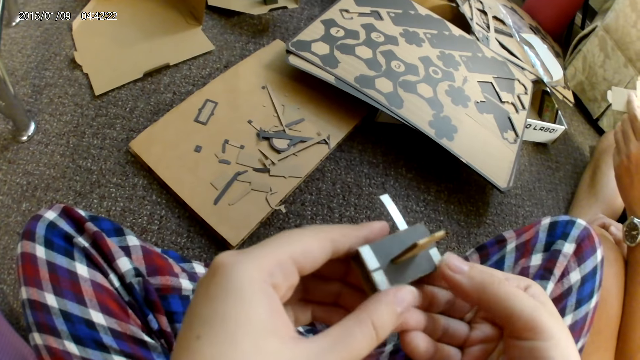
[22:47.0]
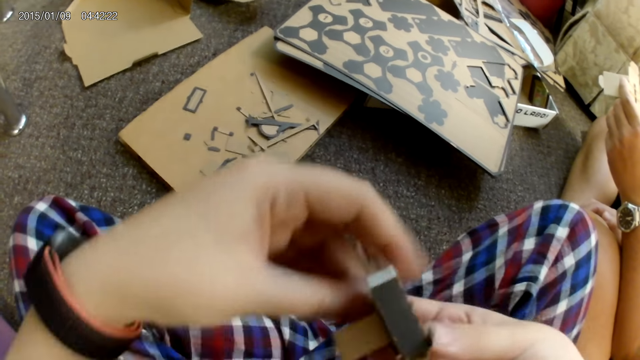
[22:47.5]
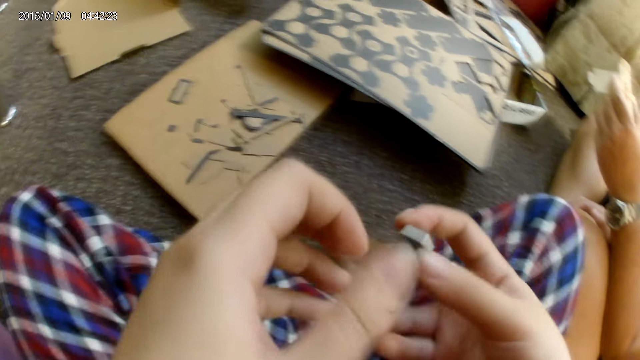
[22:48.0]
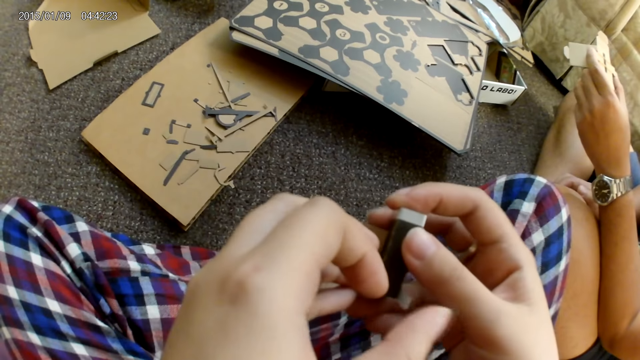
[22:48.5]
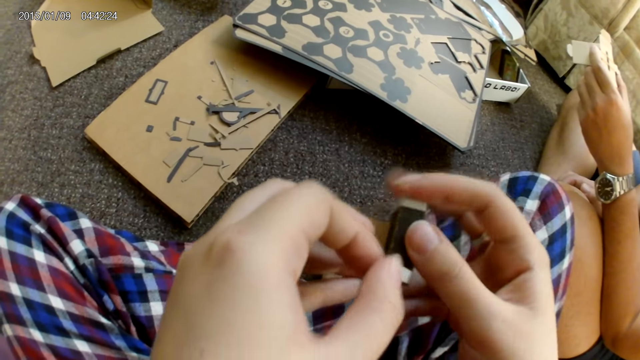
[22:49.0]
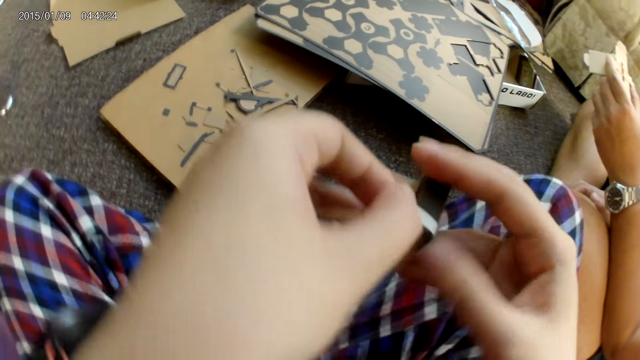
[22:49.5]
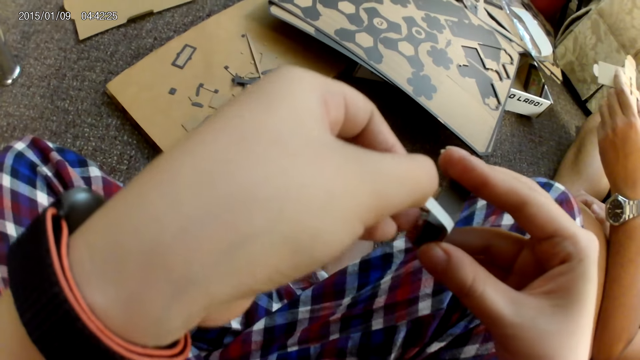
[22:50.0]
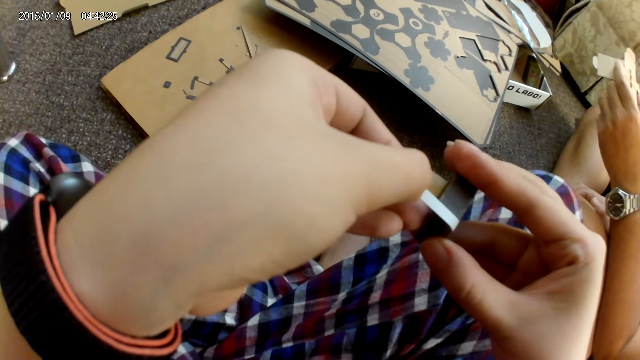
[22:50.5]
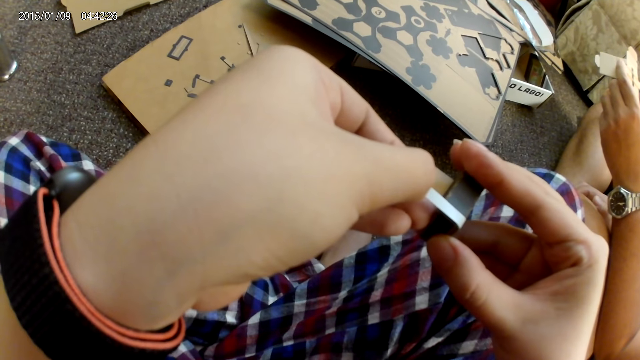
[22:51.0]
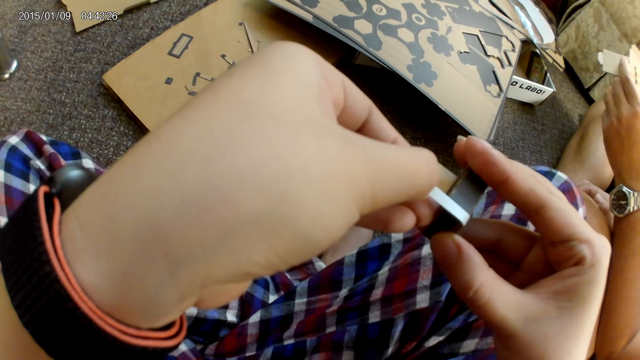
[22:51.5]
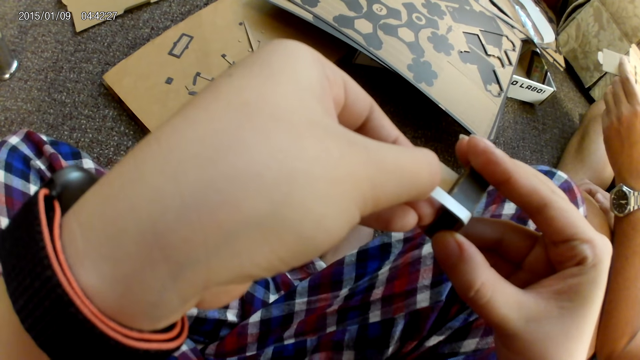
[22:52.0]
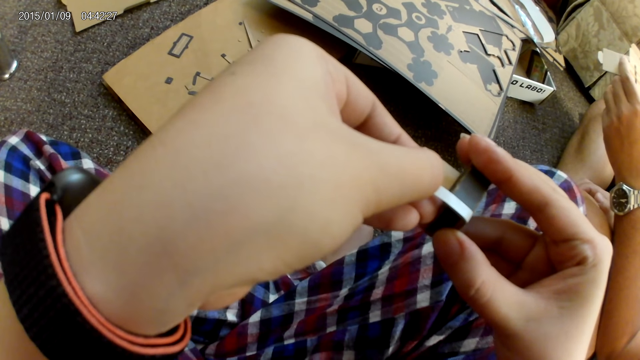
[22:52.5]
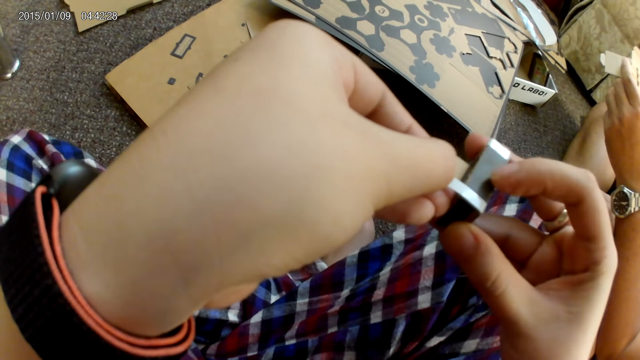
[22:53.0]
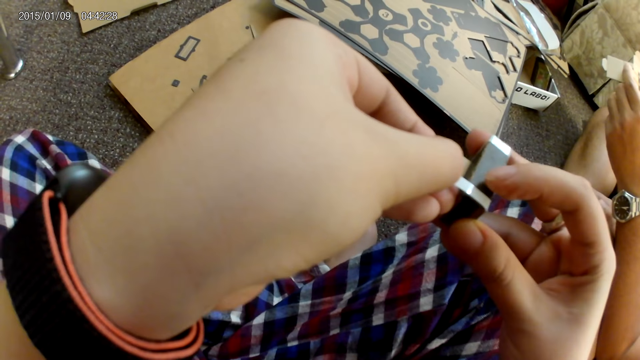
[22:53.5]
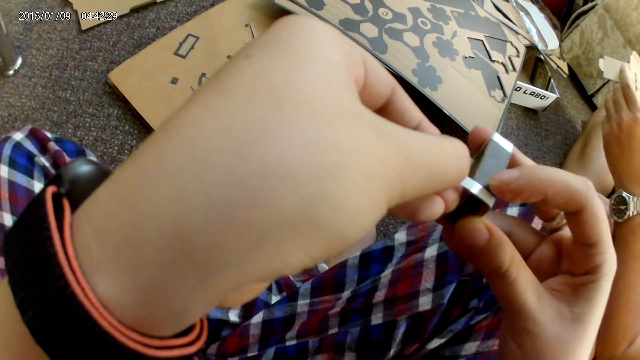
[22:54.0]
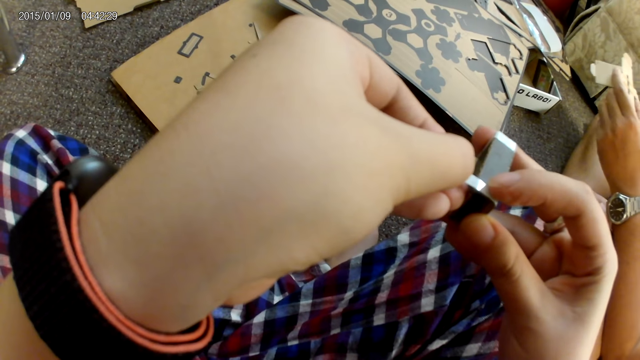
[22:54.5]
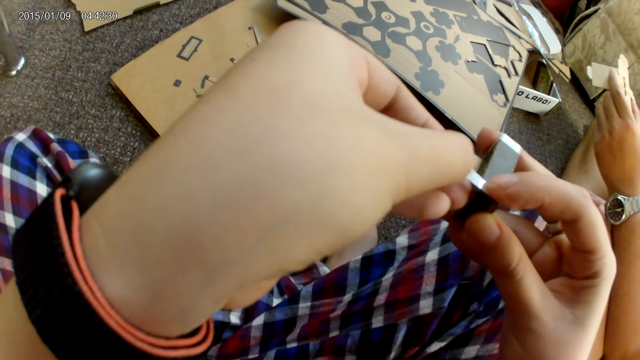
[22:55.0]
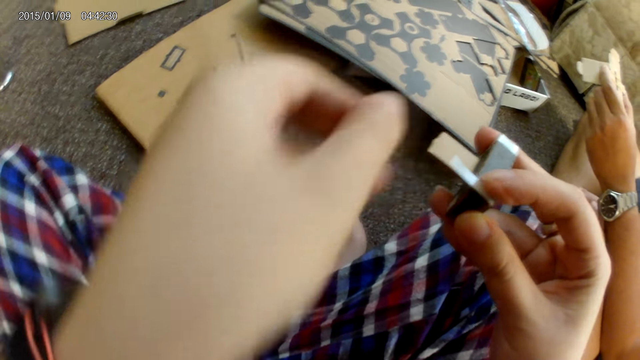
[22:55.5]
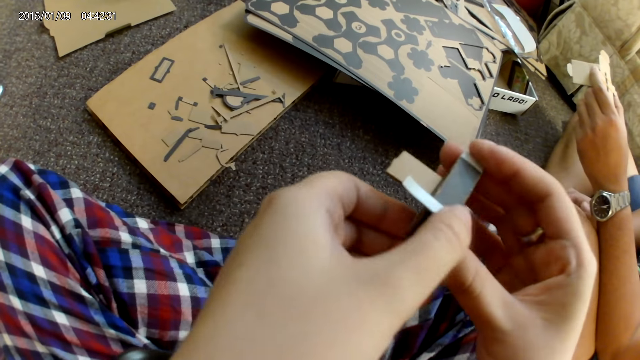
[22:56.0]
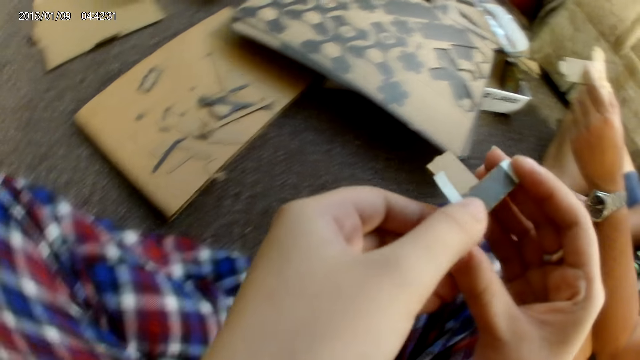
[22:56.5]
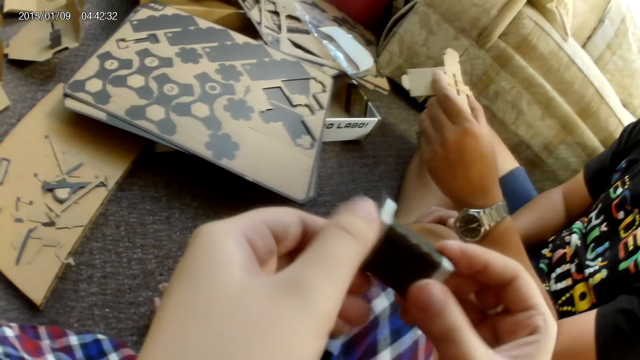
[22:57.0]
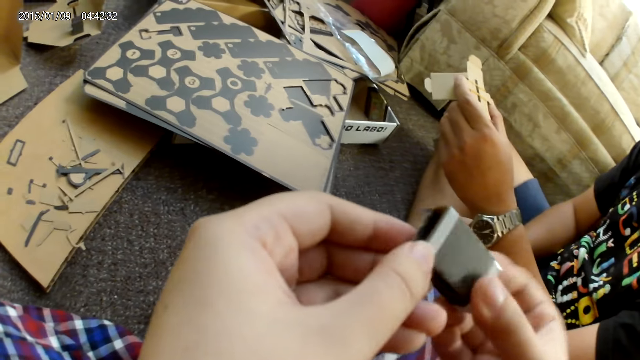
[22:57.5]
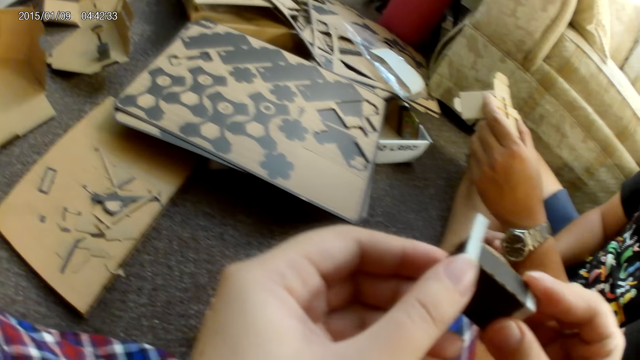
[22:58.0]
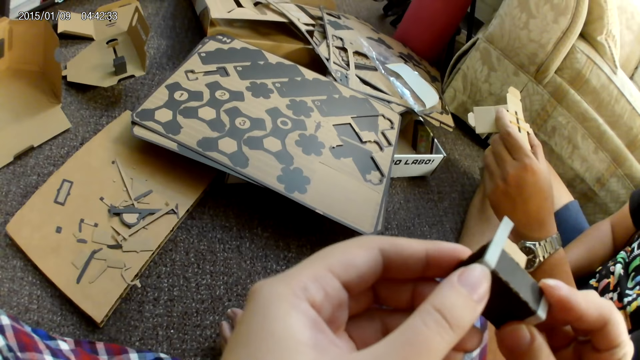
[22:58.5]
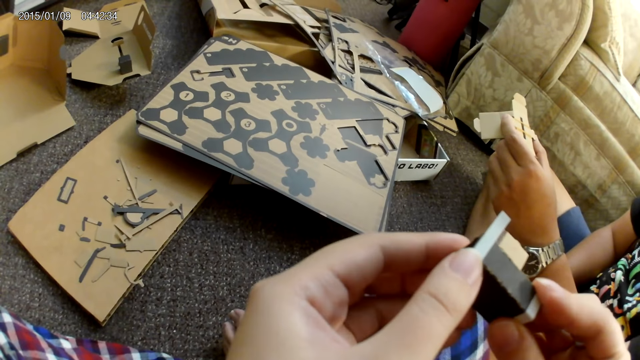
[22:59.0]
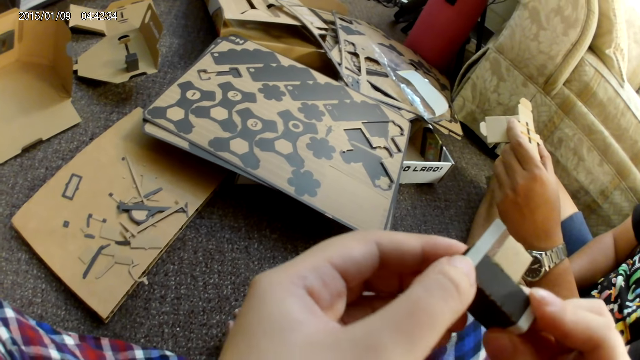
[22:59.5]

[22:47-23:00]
The camera wearer tapes the box. They press the tape on the box.

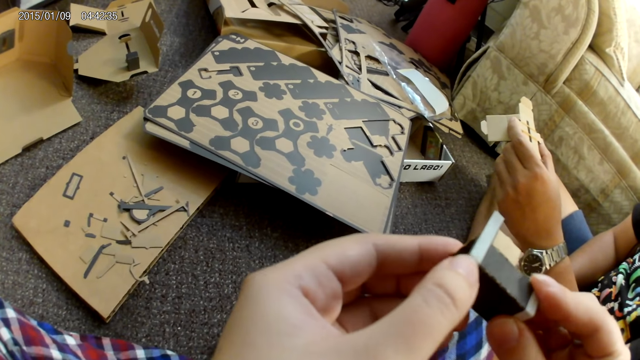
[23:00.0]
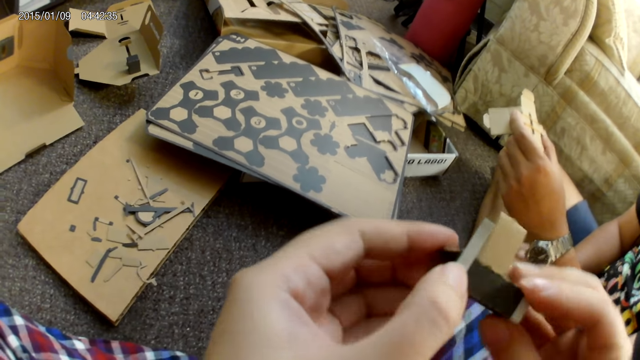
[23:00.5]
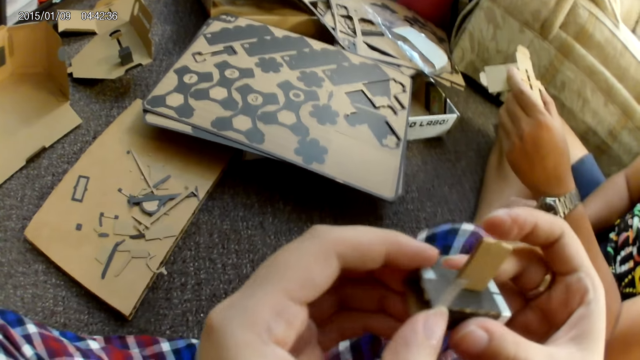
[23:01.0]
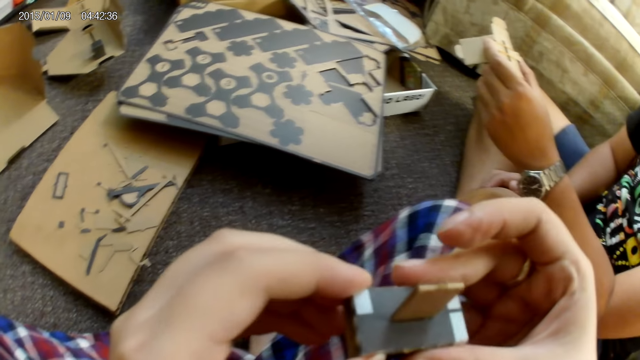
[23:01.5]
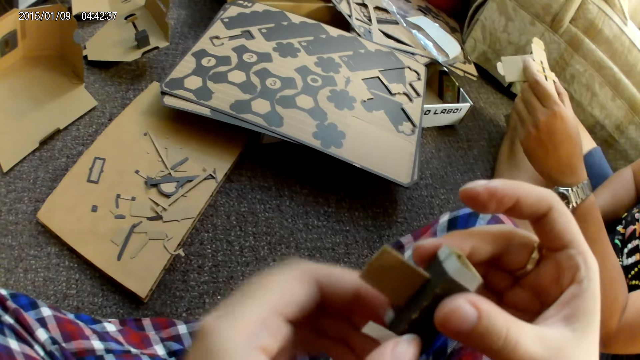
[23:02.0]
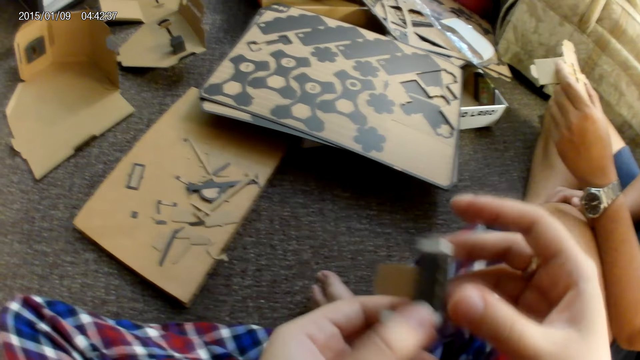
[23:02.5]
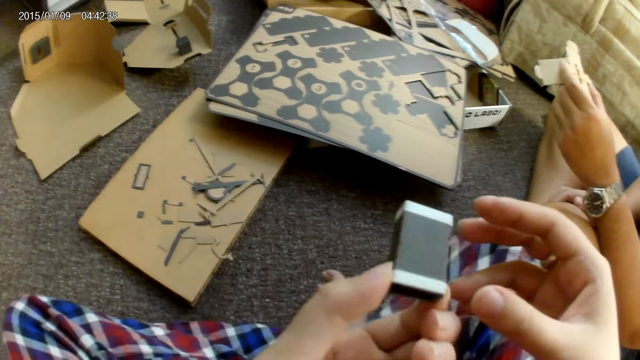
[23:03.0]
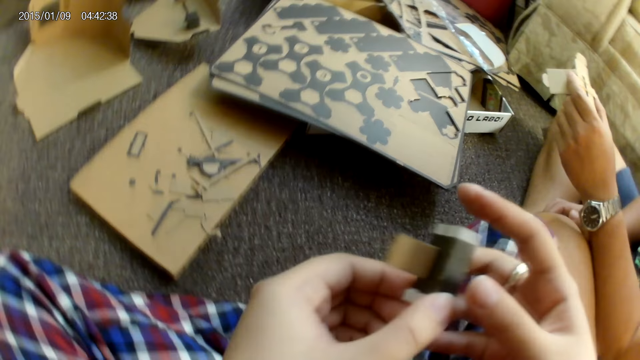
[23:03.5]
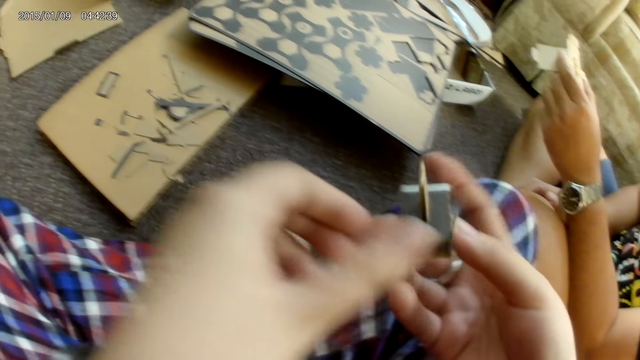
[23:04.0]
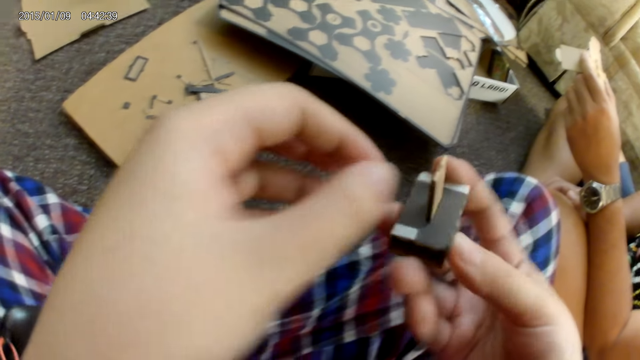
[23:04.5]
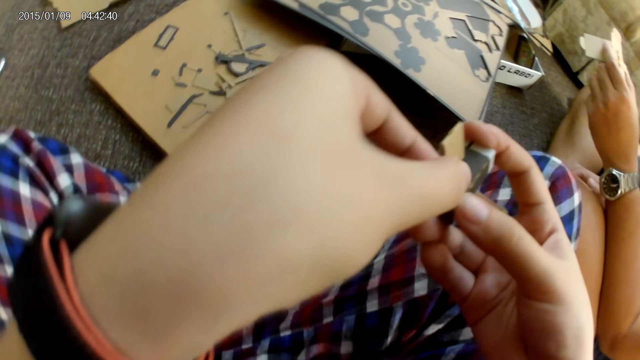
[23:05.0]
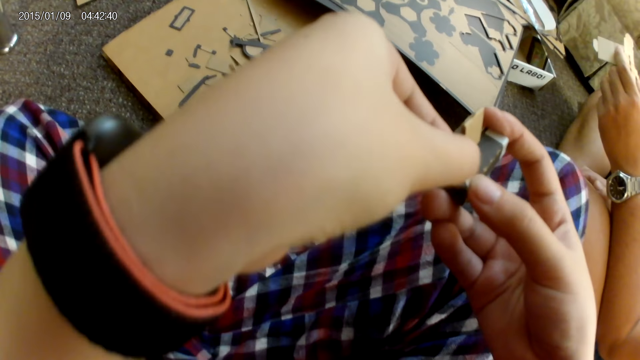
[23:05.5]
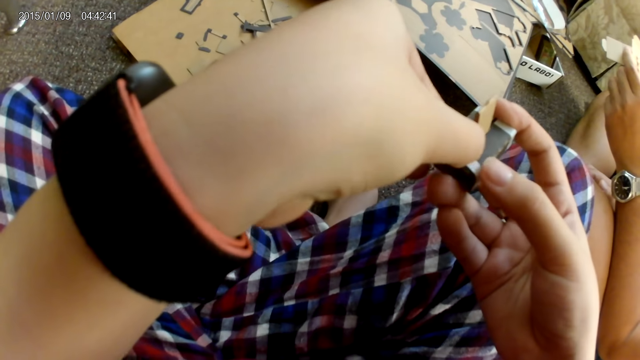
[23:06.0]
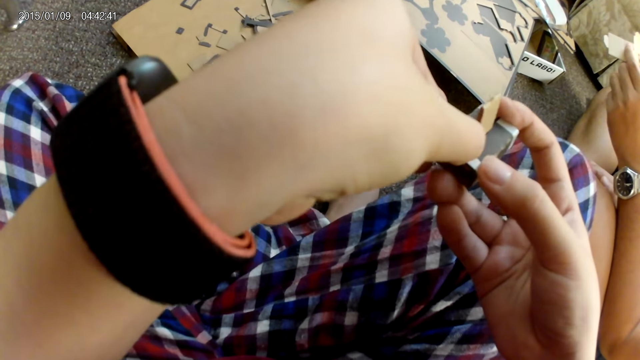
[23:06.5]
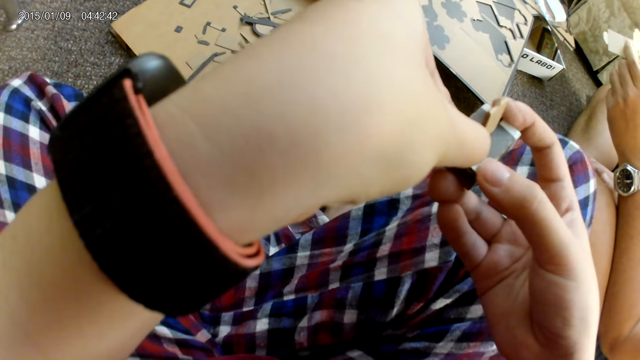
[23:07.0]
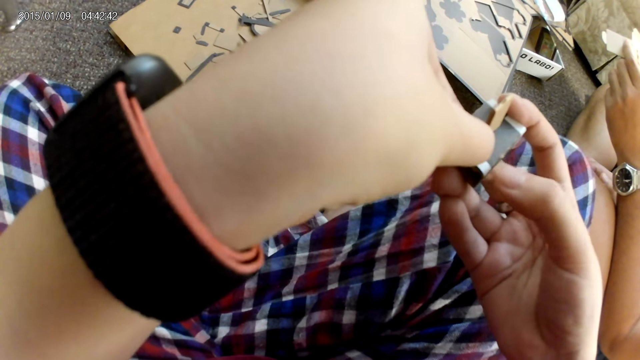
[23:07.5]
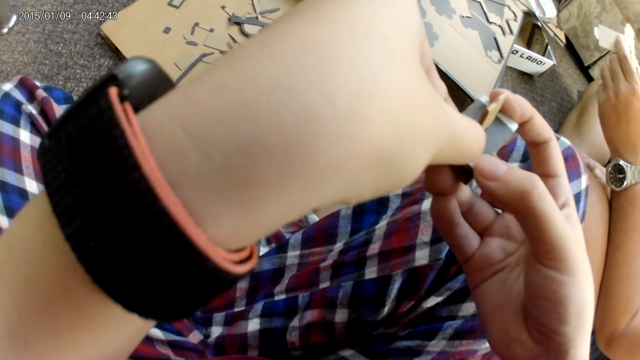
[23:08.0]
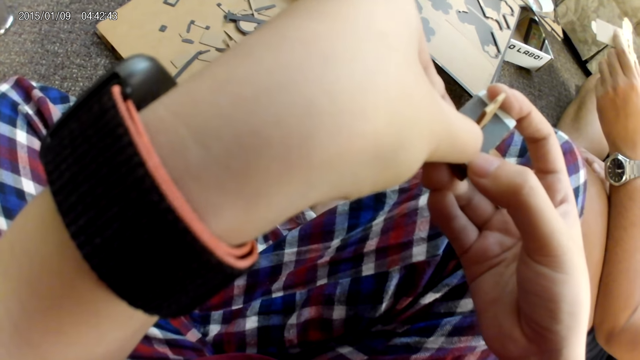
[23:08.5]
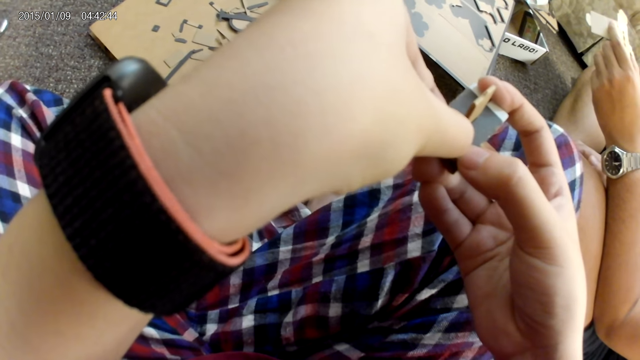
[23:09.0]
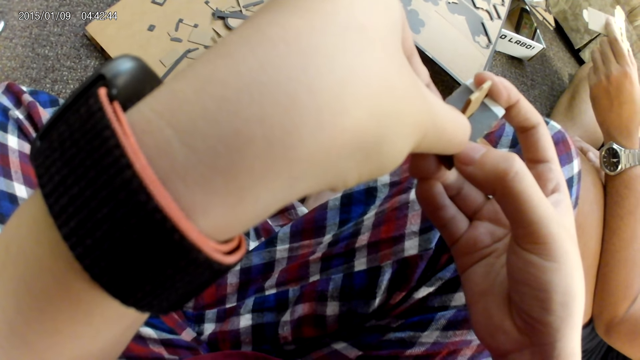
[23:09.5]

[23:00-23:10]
The camera wearer tapes the box.
